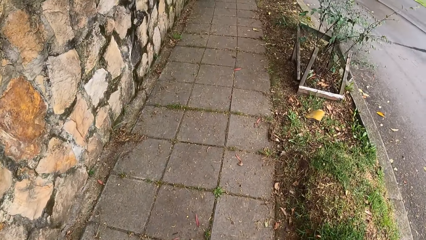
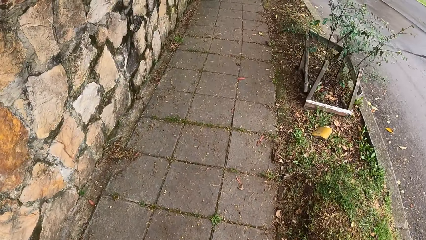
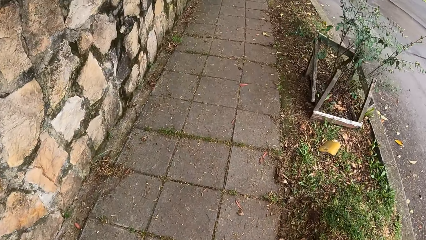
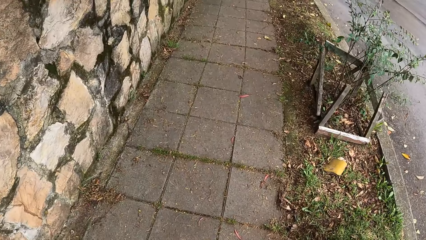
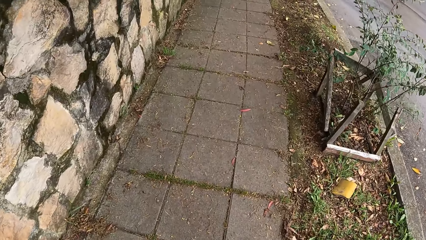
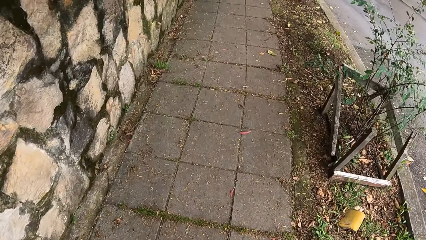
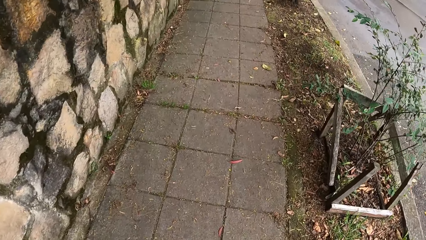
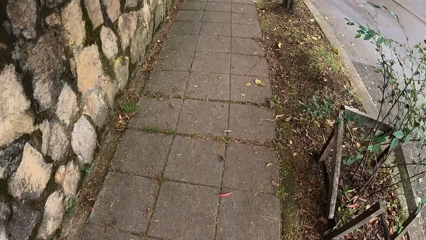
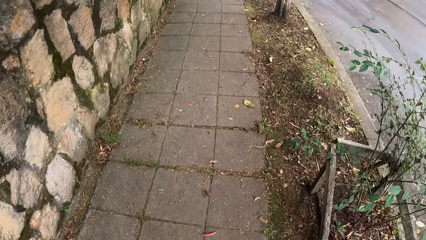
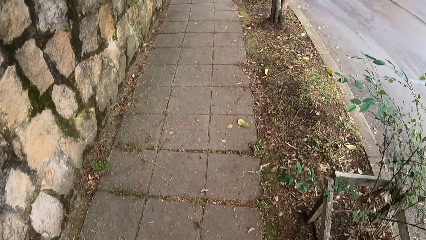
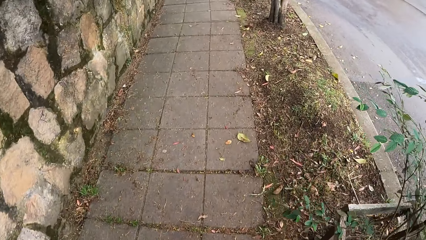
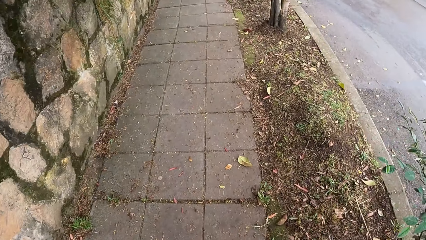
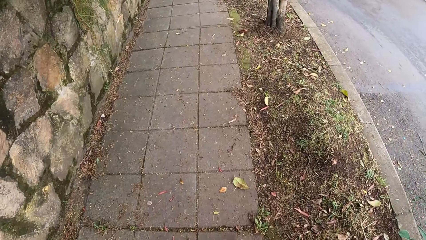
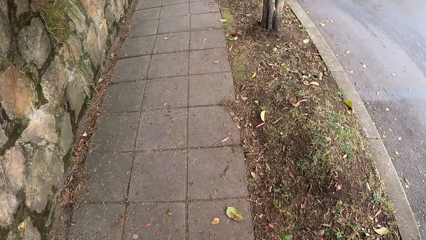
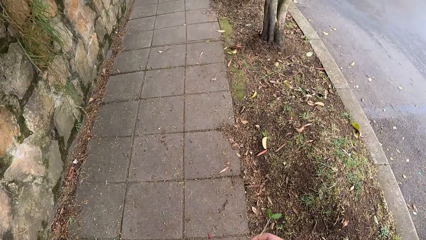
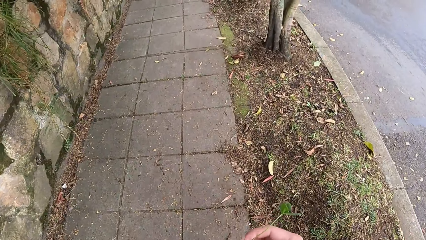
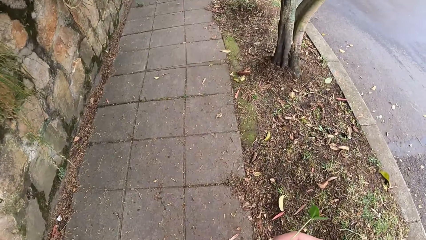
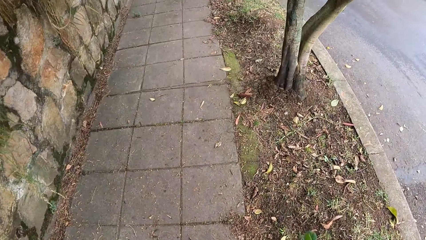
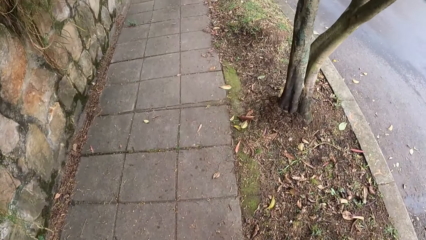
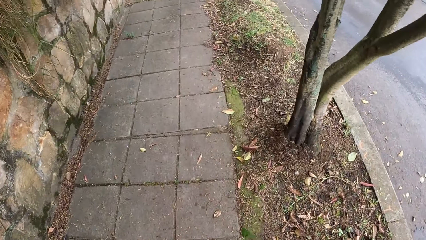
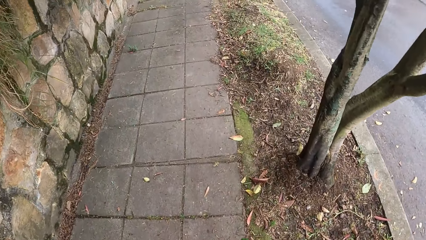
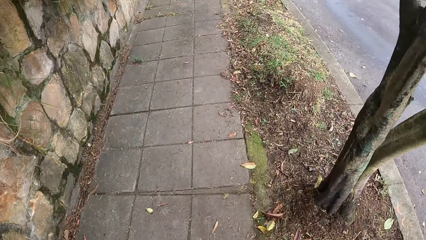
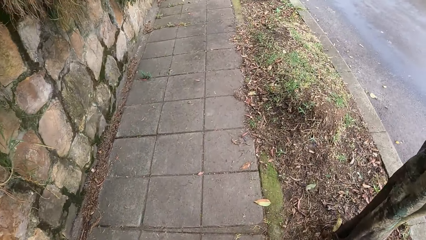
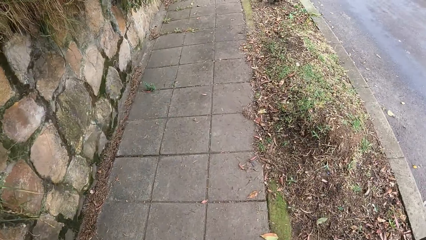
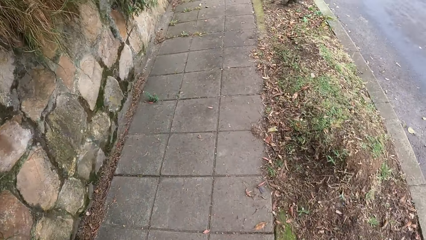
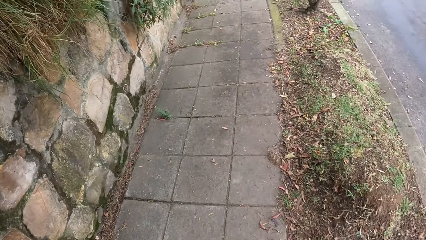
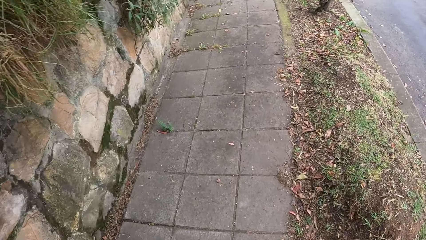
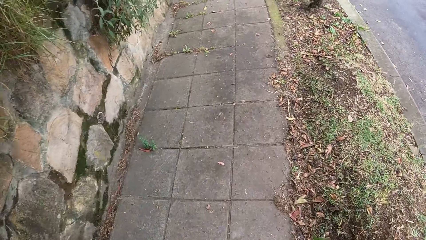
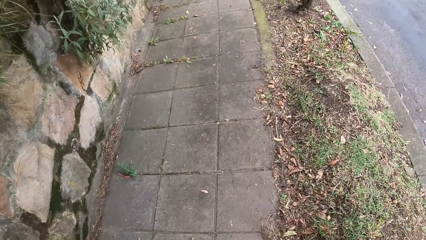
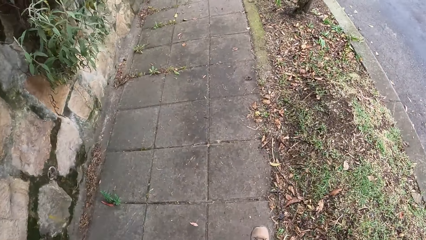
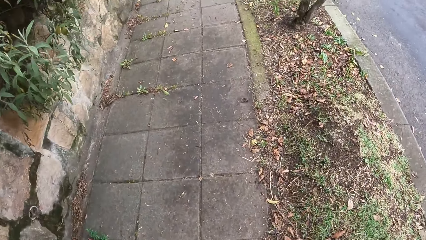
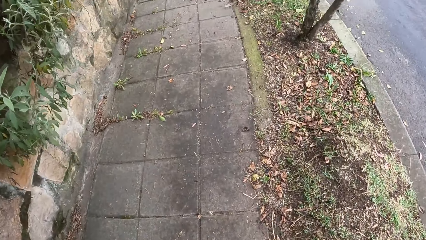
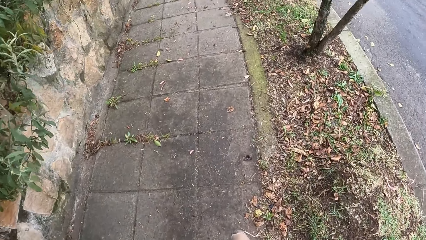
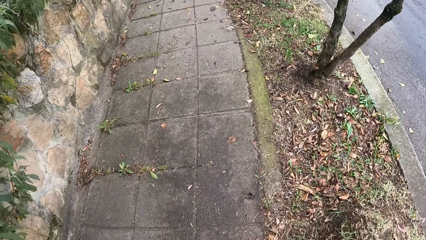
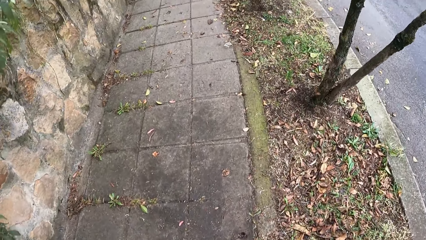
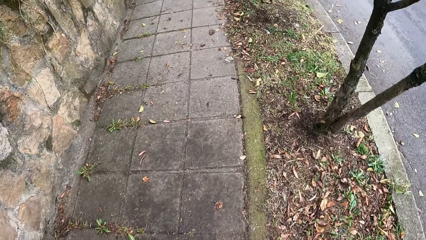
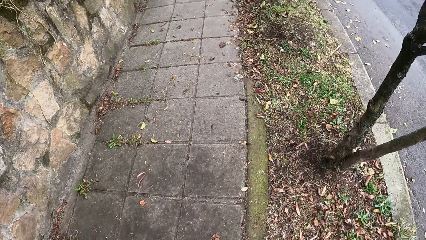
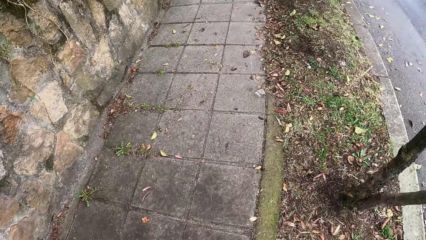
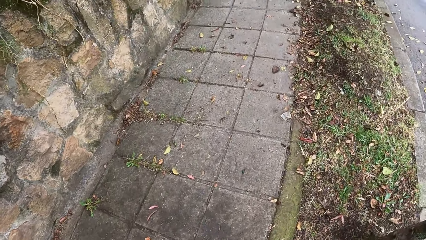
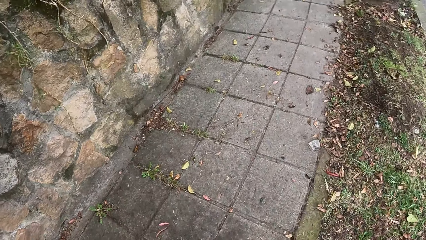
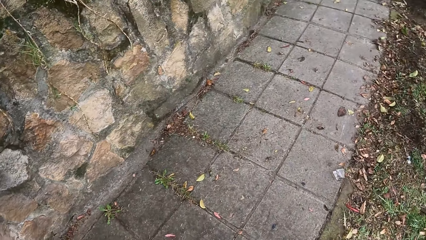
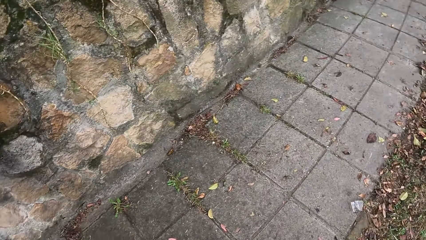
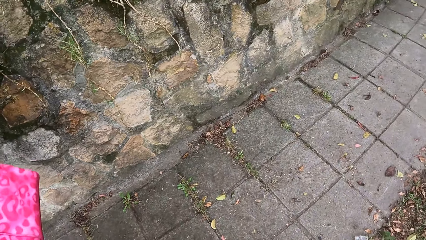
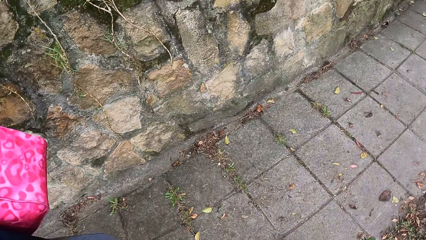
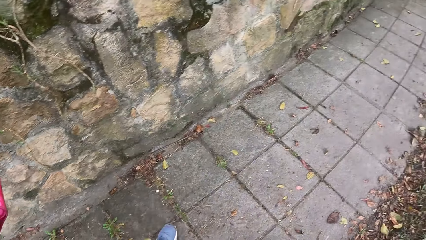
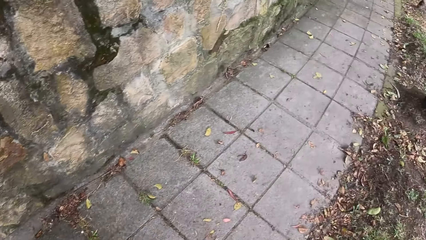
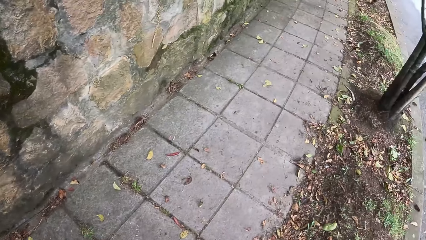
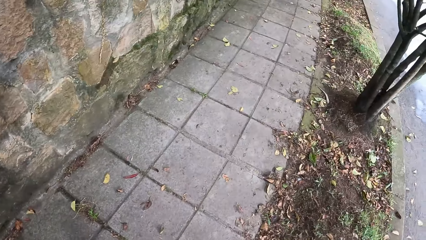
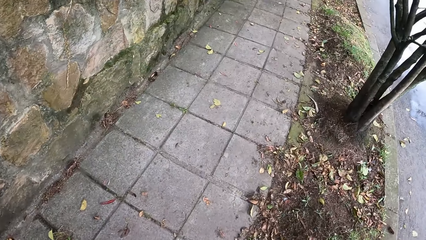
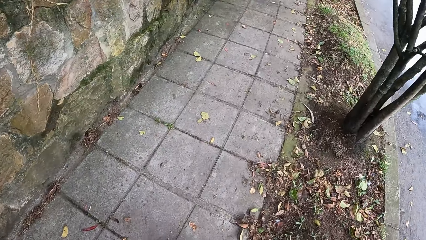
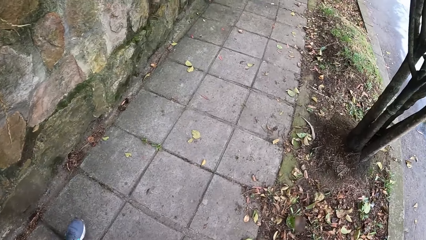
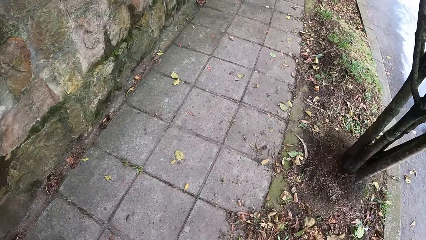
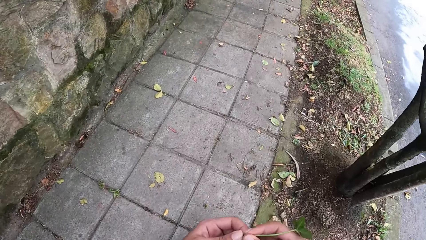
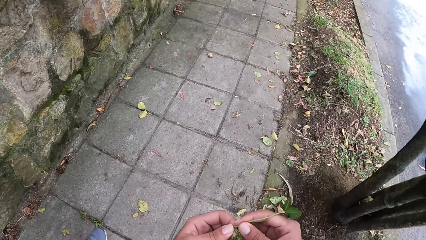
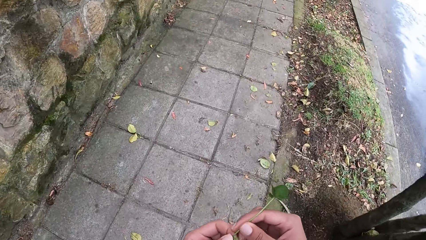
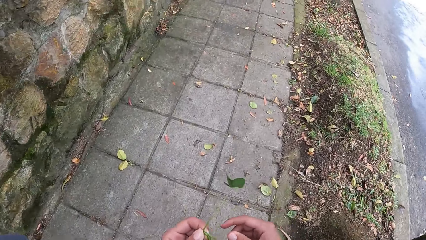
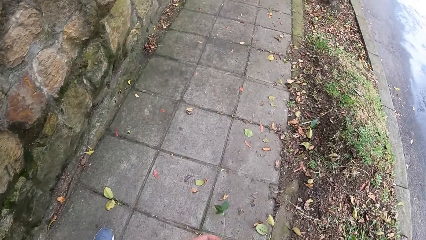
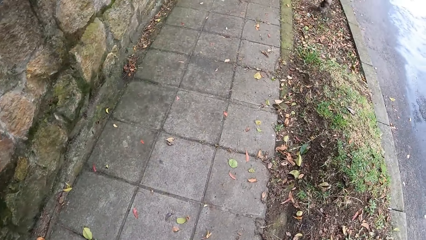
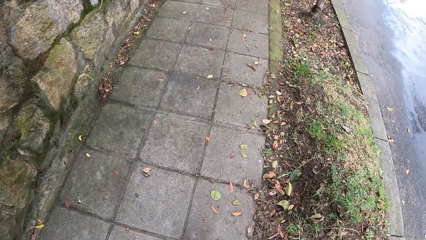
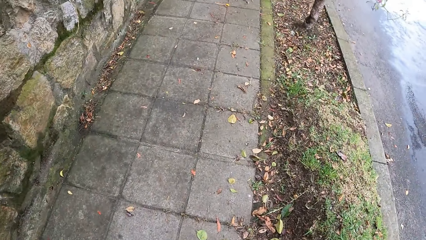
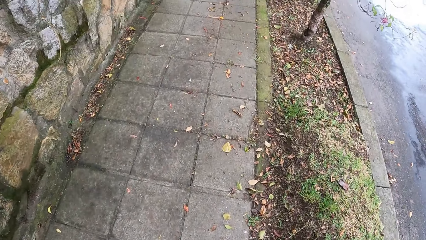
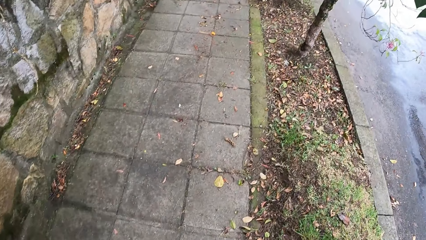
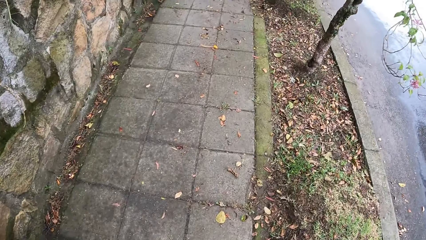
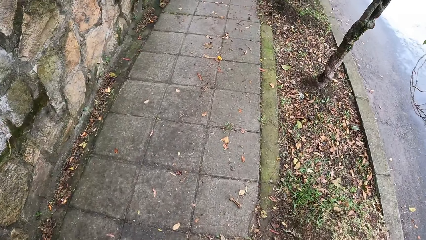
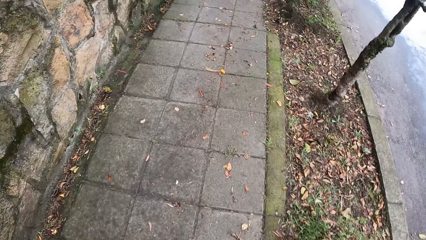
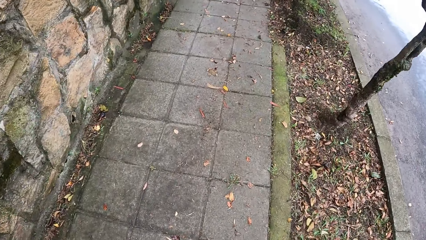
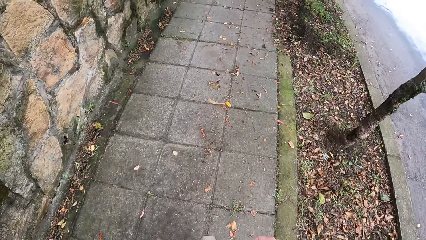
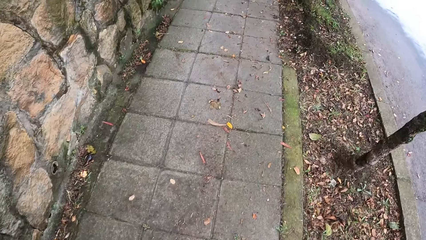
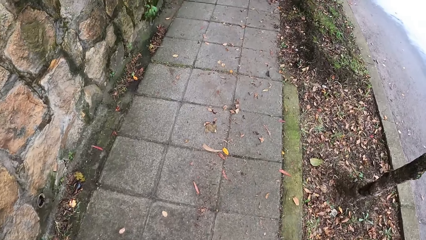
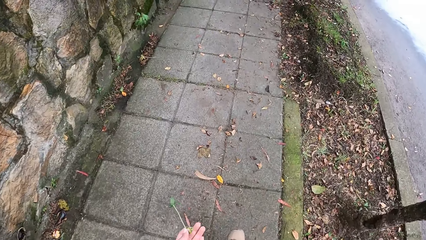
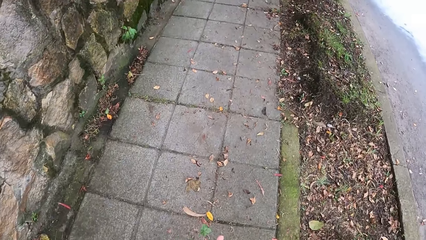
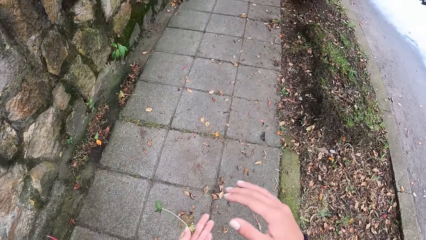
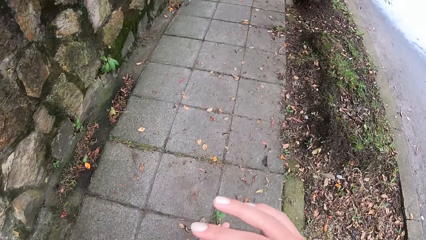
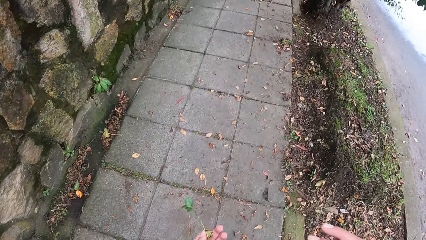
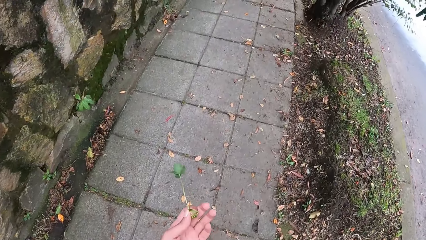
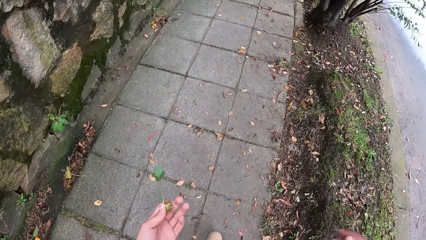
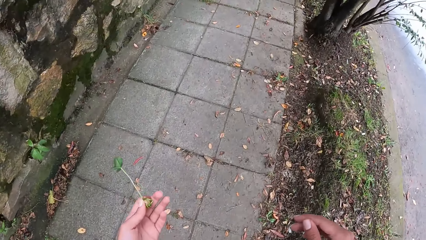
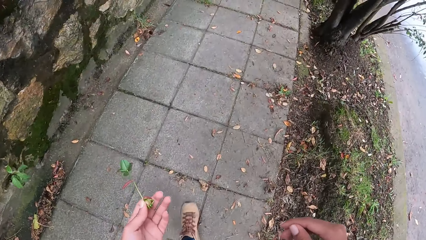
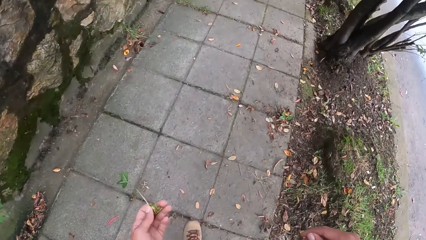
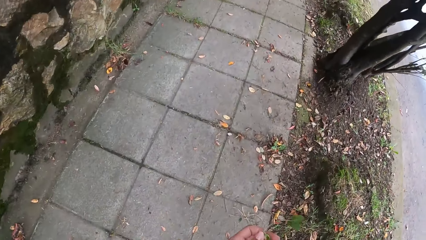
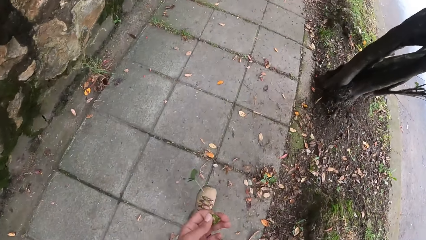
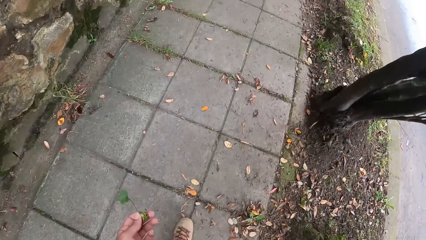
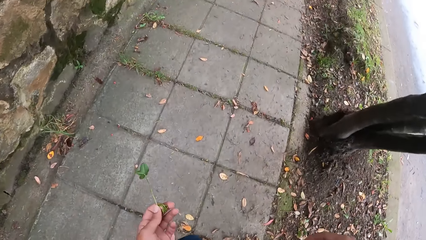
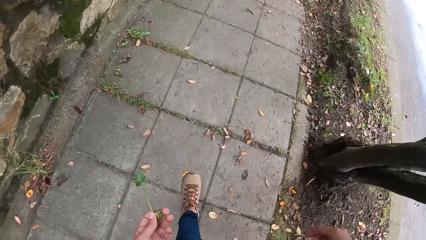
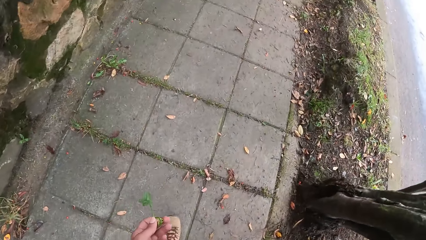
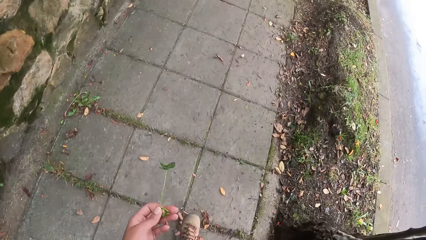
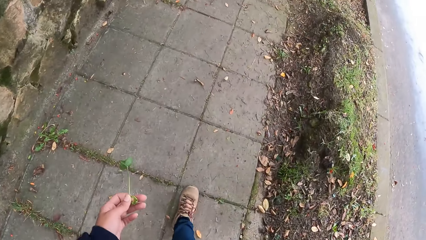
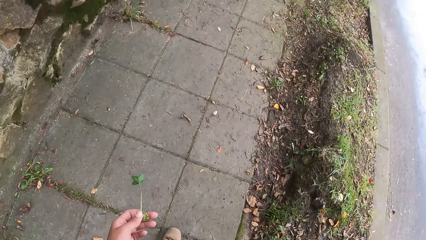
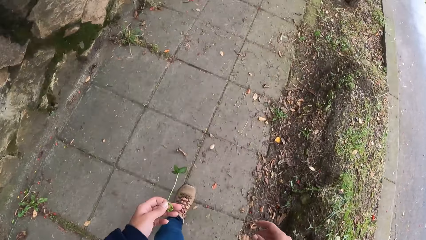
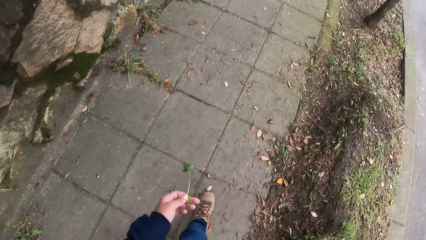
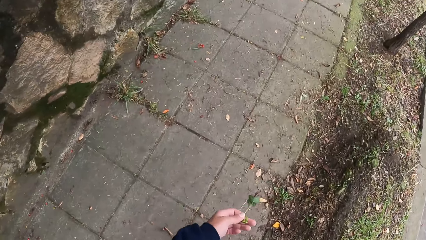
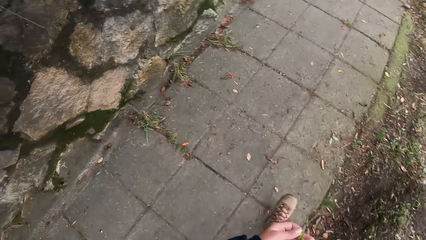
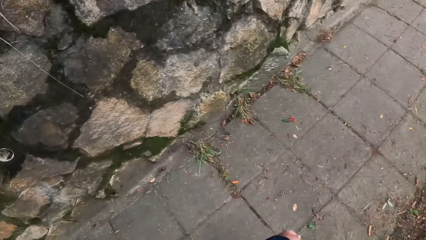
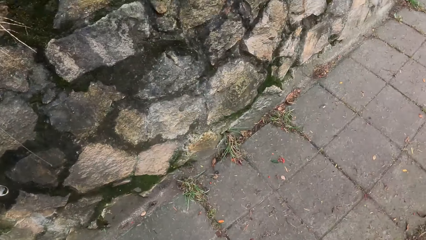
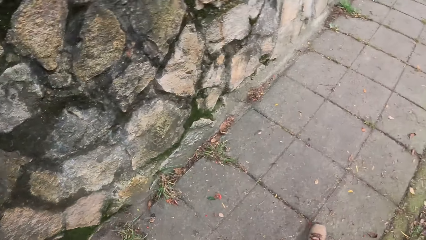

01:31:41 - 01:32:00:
The camera wearer plays with a flower in his hands. He holds the plant with the left hand.
